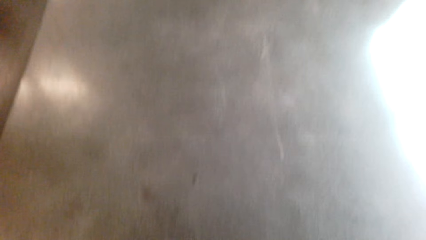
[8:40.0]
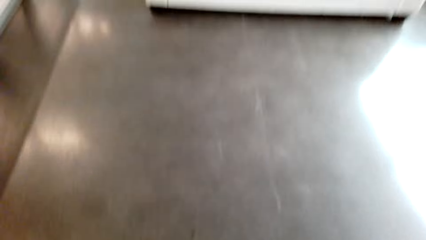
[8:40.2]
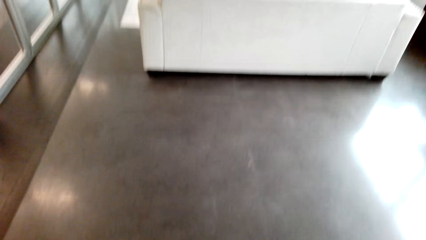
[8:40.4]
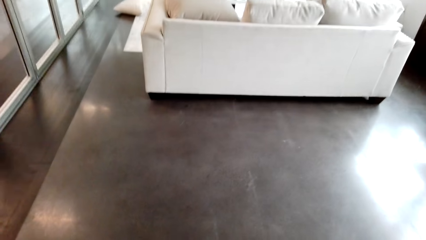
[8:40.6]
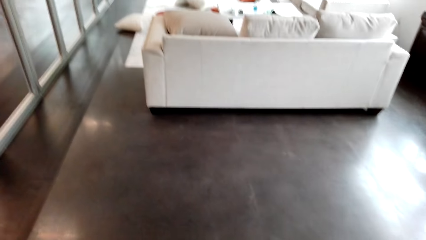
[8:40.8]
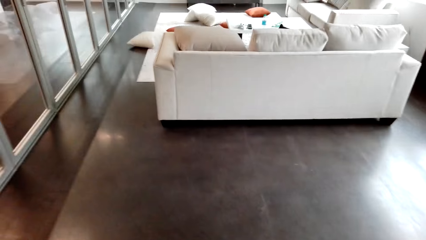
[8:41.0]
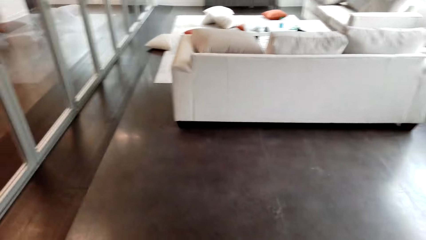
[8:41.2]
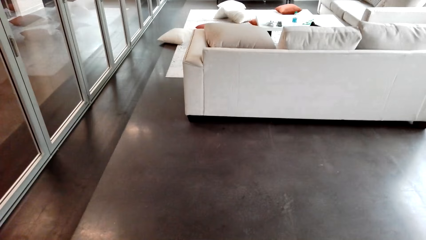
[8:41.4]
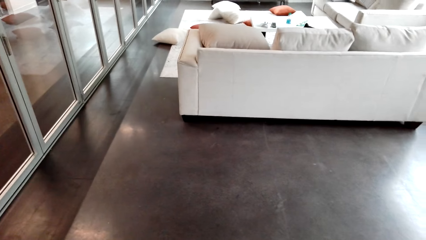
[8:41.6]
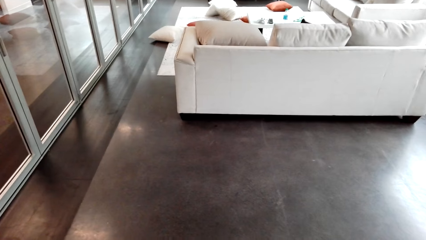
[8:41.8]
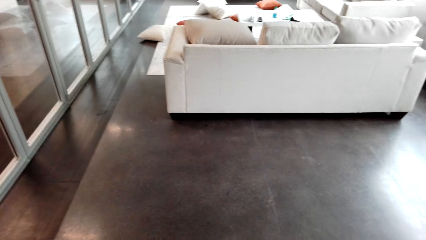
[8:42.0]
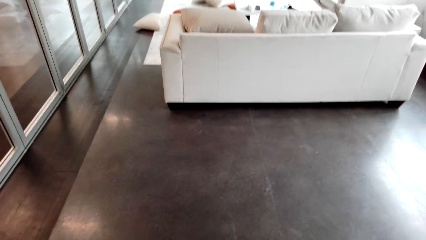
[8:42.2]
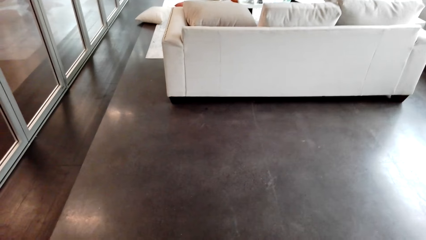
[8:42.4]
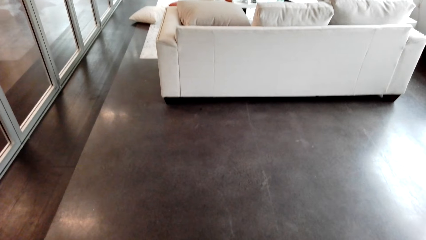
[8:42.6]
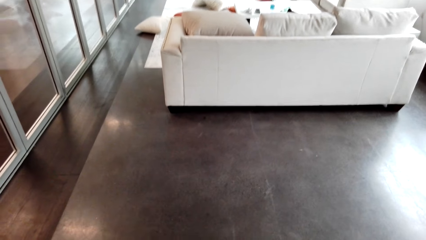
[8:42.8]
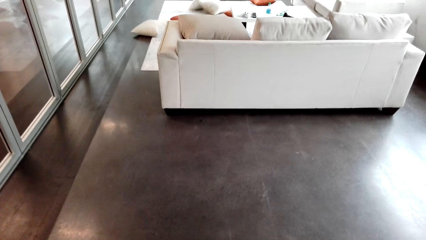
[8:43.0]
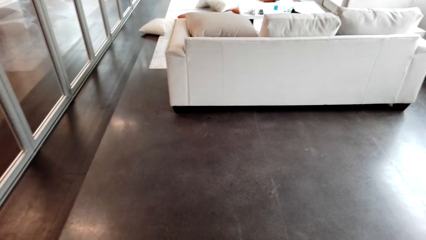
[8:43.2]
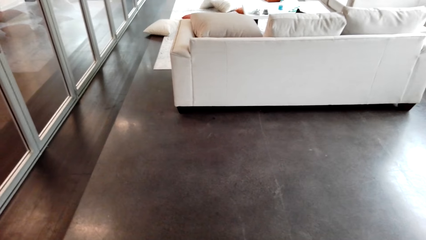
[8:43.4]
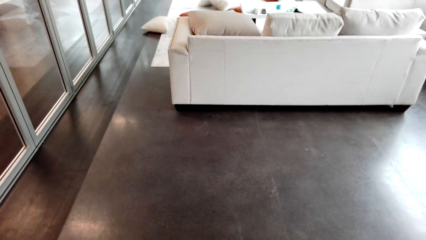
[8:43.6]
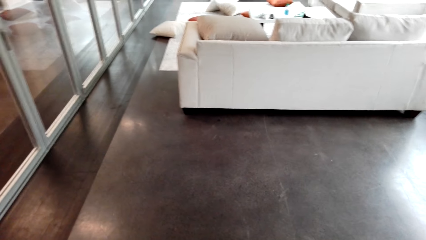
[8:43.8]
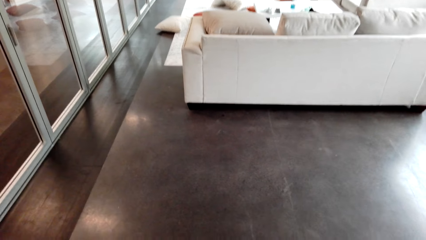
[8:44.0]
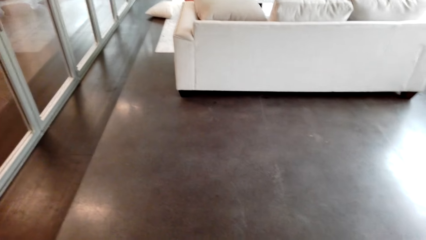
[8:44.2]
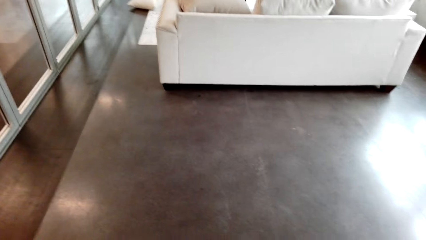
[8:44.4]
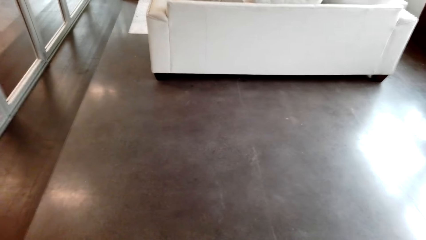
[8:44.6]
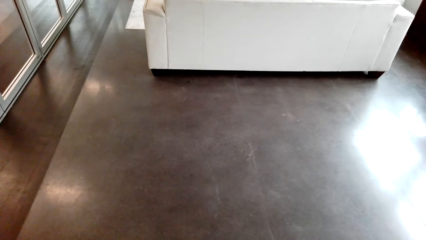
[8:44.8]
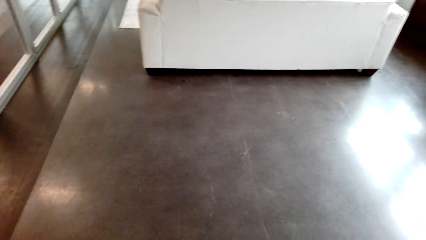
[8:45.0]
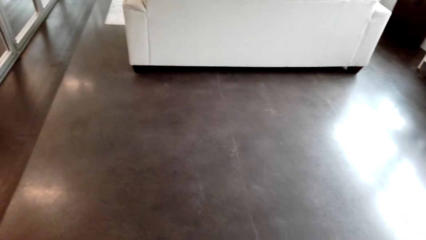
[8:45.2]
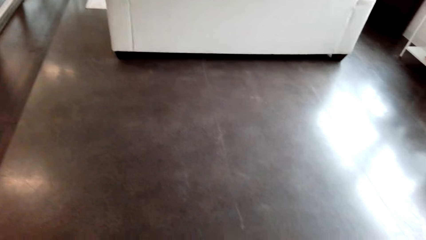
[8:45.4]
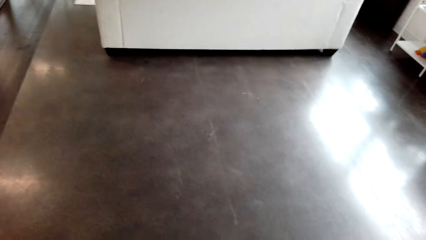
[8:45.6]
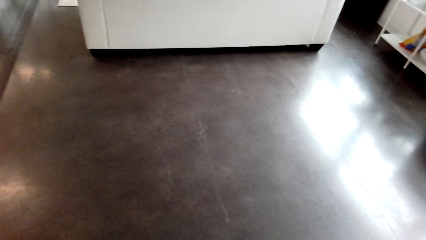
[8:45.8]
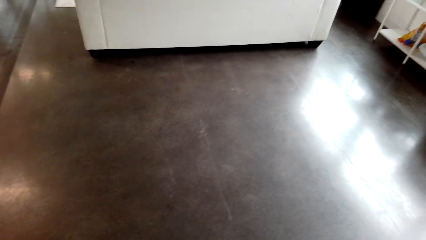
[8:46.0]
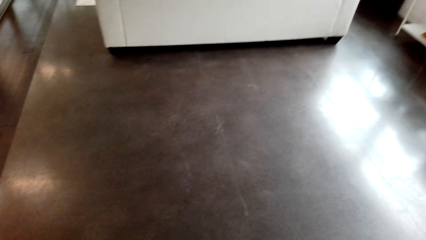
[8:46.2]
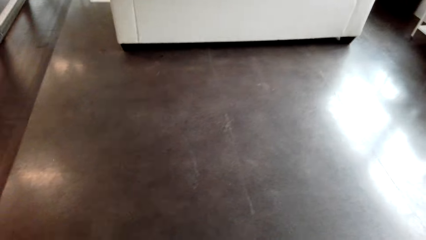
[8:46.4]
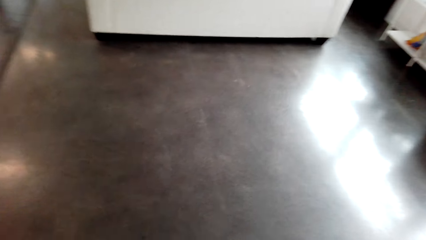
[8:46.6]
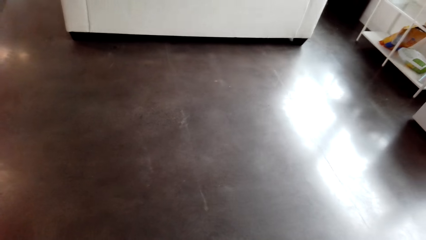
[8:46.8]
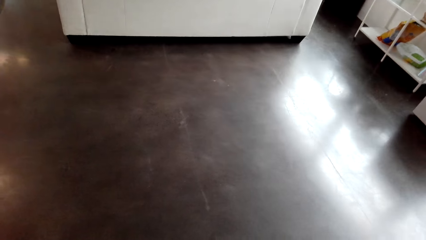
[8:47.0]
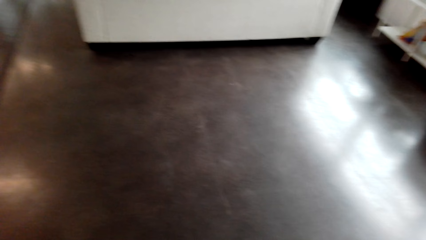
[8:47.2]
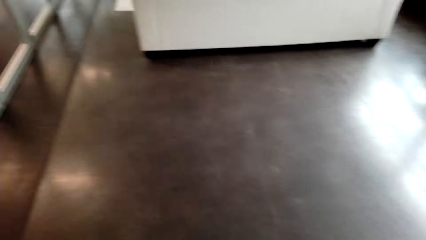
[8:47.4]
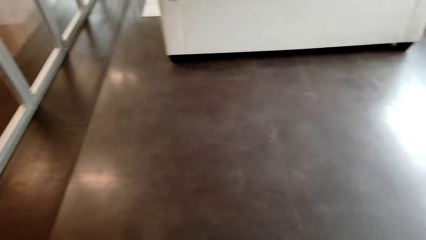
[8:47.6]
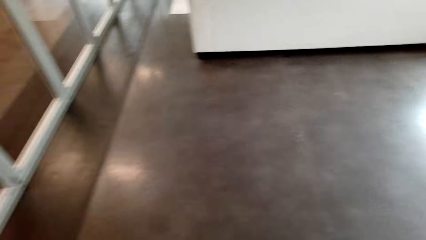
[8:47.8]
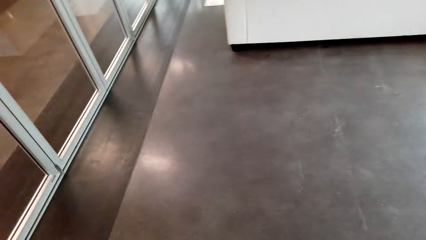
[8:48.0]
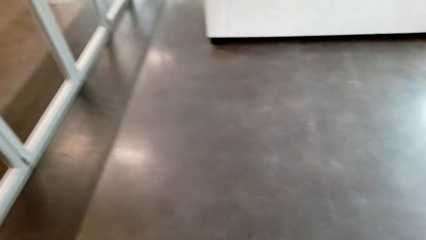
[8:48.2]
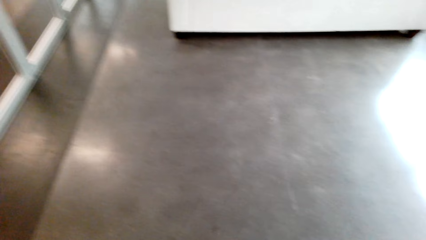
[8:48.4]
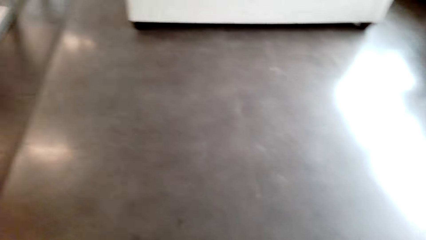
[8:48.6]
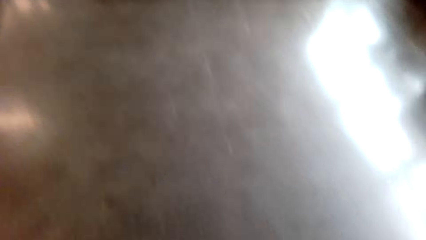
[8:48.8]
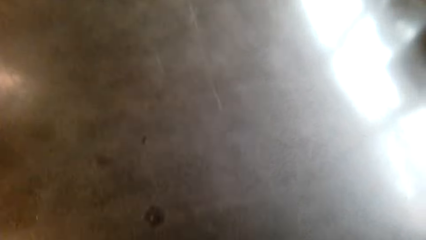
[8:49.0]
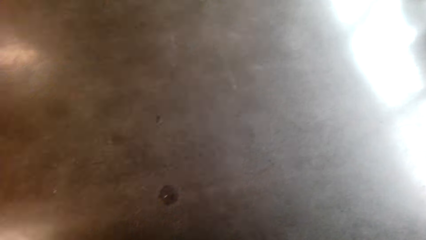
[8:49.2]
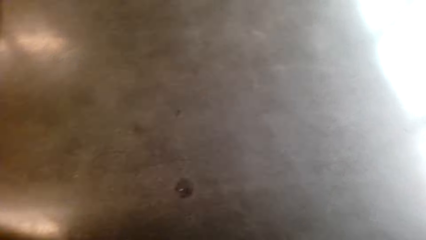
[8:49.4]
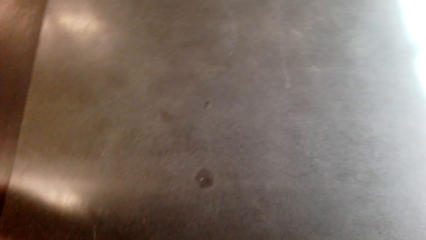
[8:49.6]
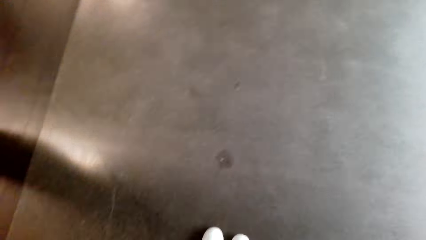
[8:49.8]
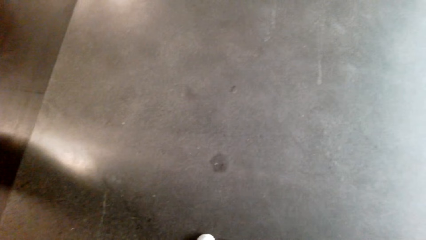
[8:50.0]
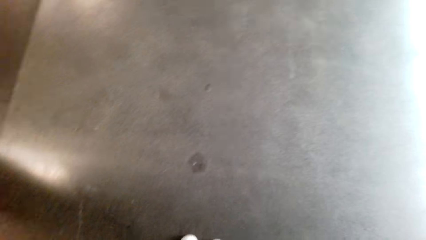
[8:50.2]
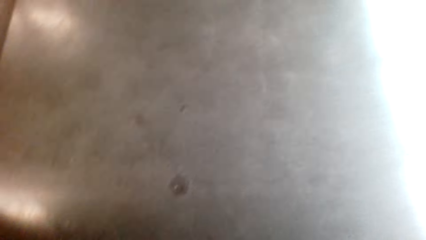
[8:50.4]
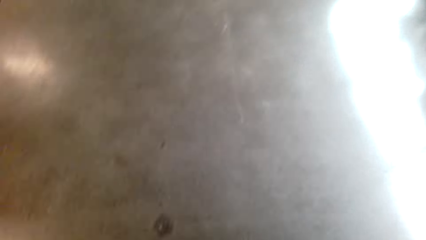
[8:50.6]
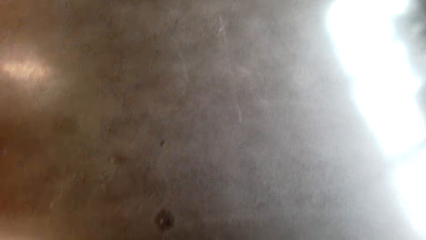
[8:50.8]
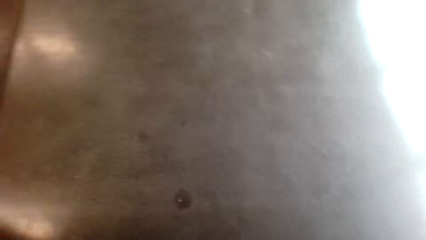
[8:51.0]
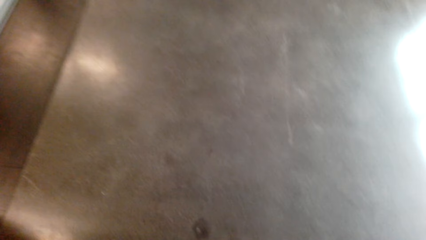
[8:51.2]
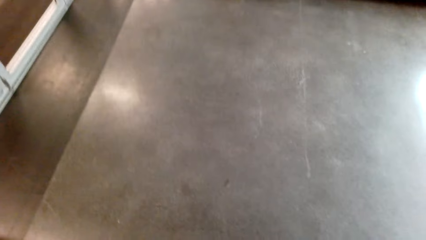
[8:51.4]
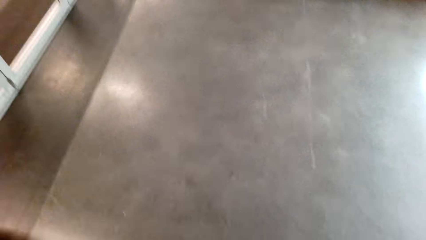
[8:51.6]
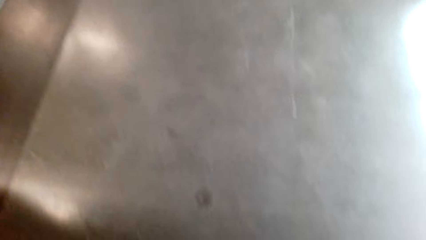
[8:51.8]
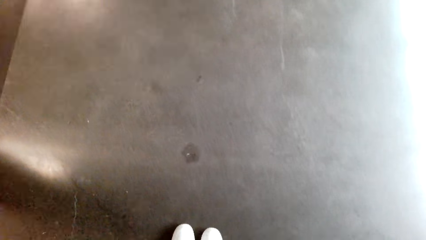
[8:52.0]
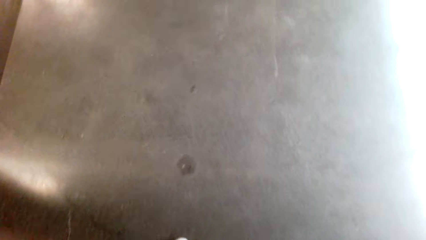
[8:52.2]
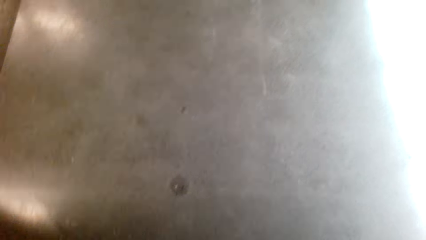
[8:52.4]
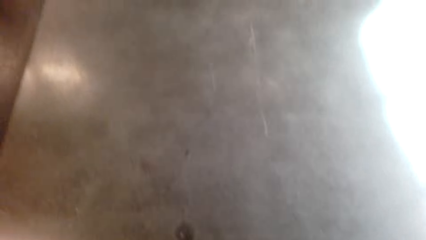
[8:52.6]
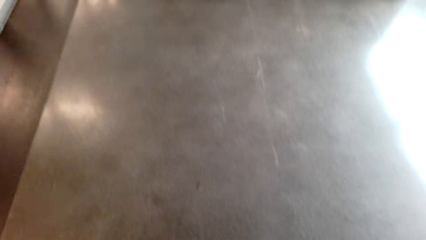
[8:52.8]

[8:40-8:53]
The camera wearer stares around the house.

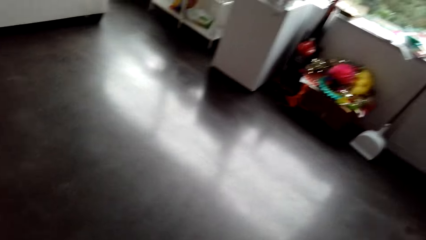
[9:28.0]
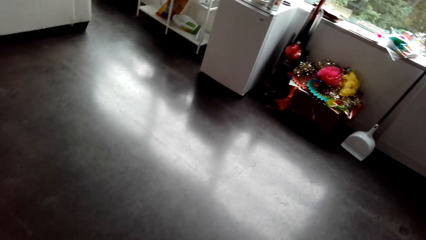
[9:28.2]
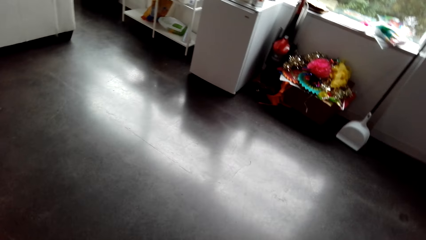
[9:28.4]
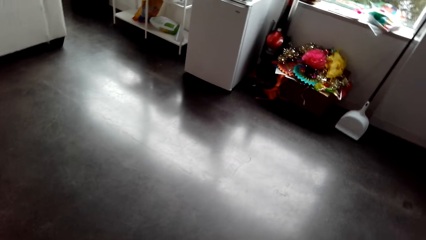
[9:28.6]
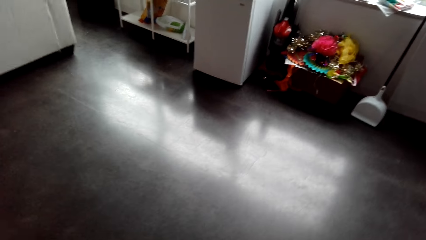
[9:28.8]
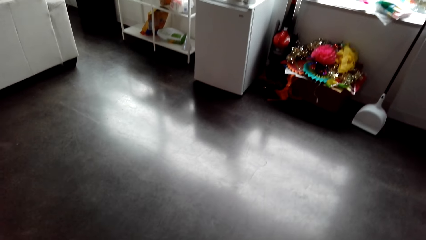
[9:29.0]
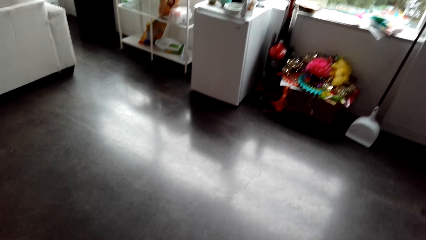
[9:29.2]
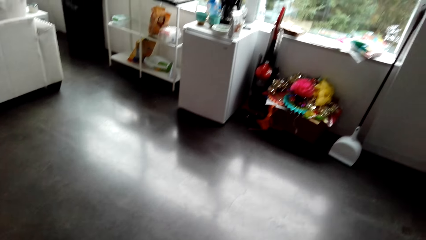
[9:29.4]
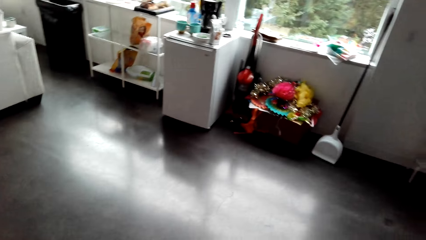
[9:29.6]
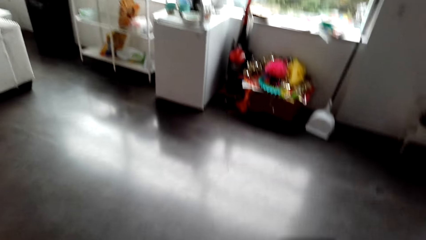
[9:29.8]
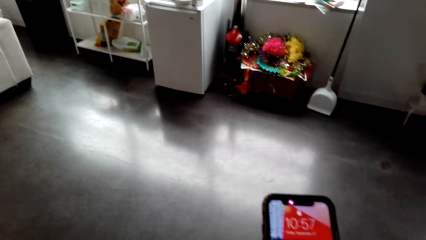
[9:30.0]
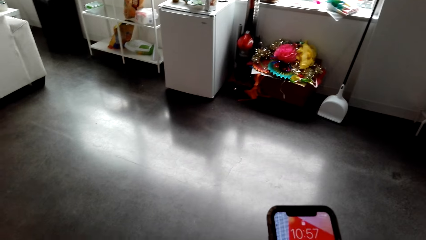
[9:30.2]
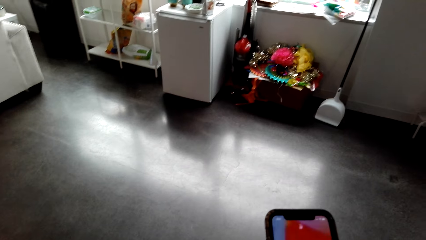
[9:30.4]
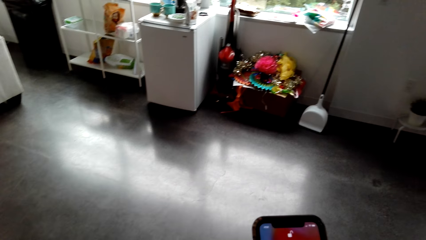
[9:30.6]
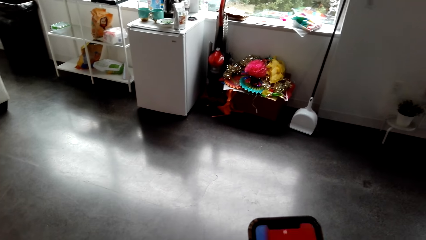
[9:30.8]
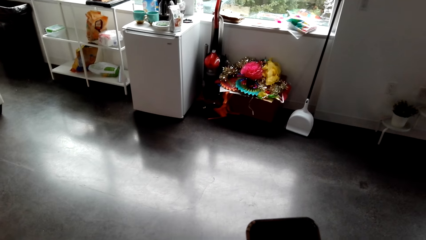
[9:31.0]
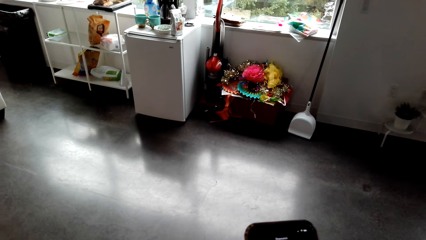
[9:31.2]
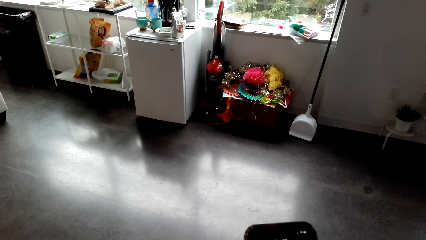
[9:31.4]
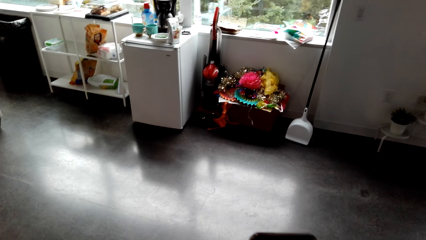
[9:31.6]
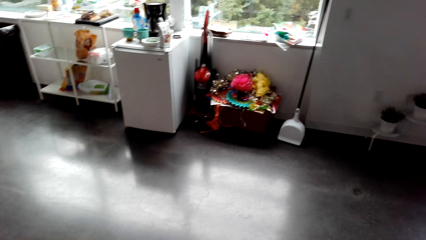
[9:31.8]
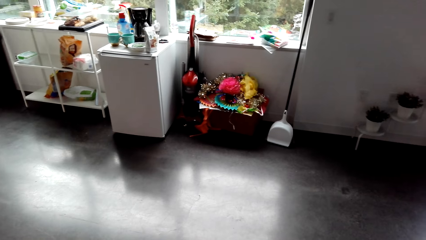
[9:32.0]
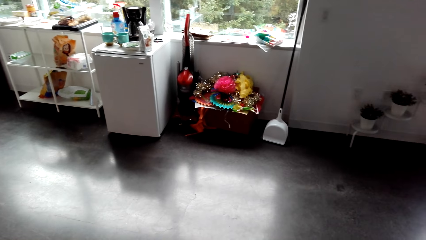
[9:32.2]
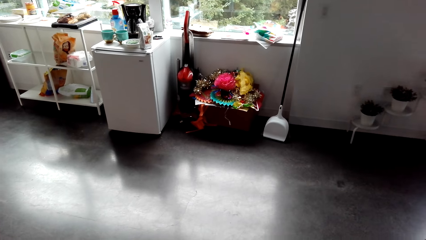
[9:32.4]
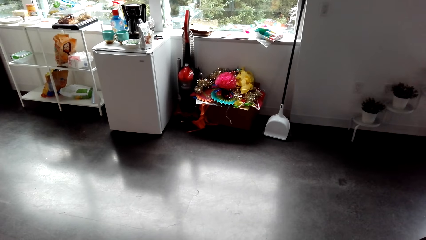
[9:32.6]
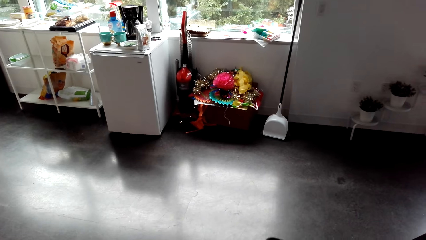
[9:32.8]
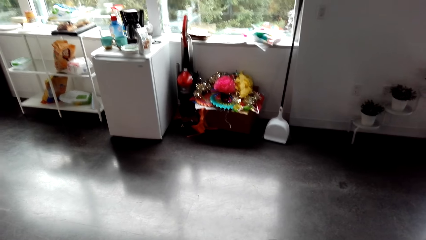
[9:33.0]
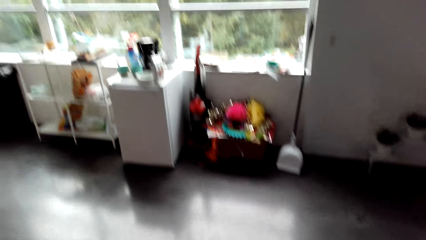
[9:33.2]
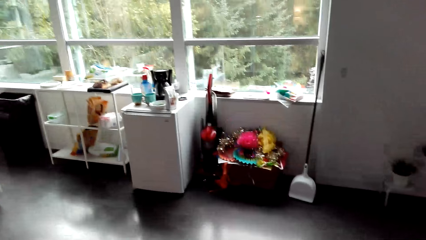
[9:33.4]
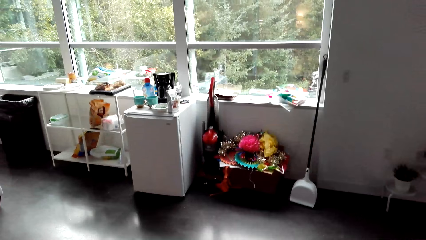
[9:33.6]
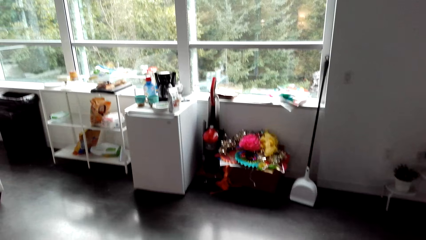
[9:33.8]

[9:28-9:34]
The camera wearer uses a phone.
